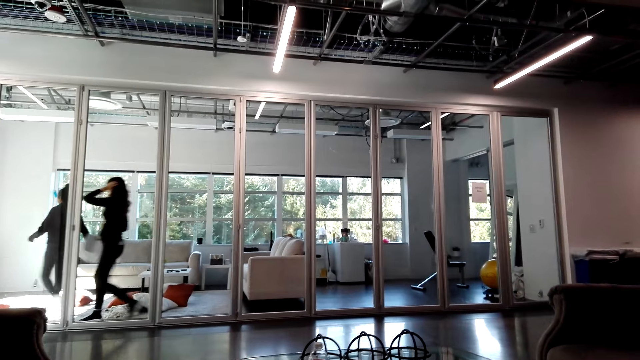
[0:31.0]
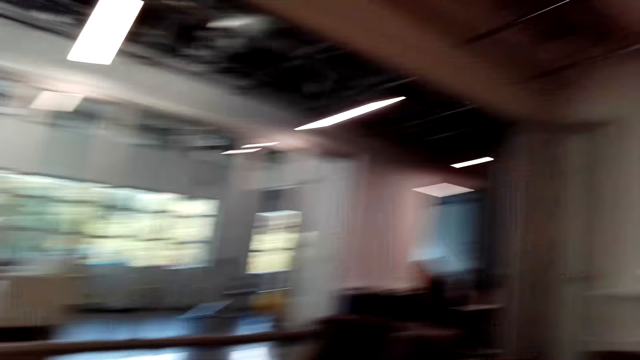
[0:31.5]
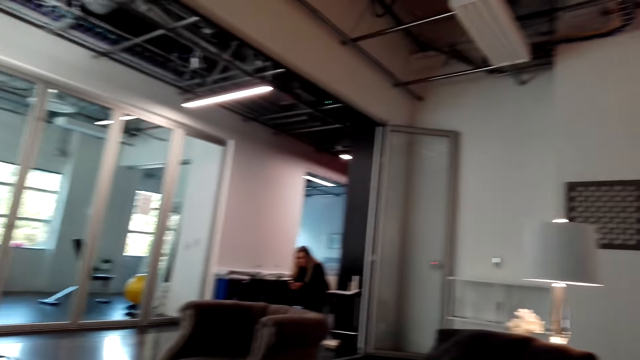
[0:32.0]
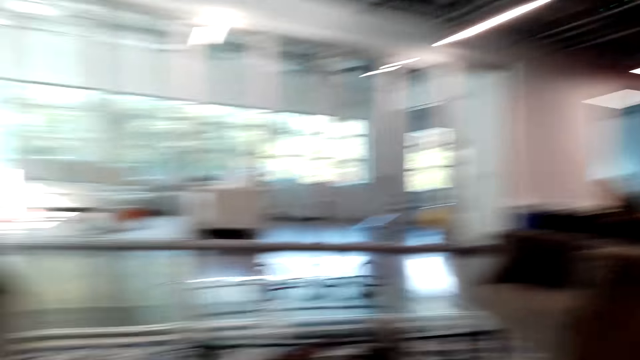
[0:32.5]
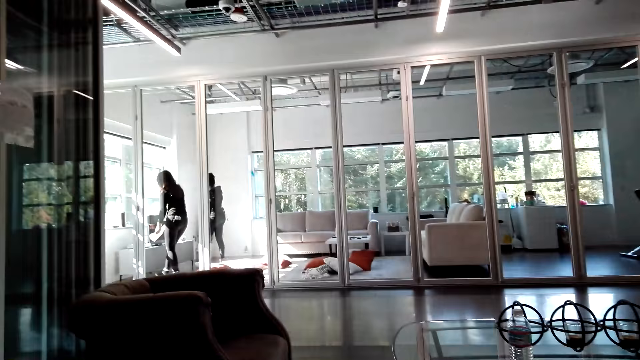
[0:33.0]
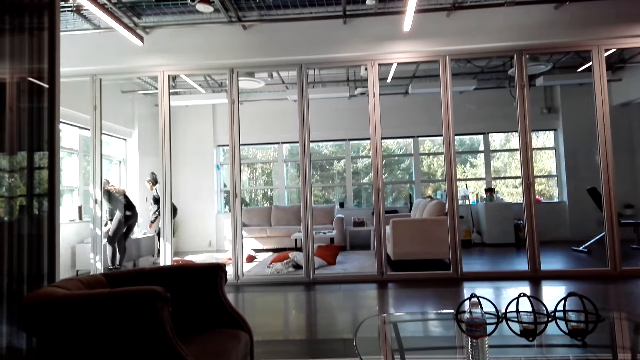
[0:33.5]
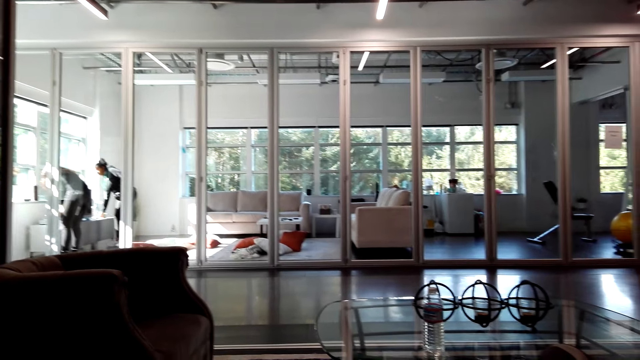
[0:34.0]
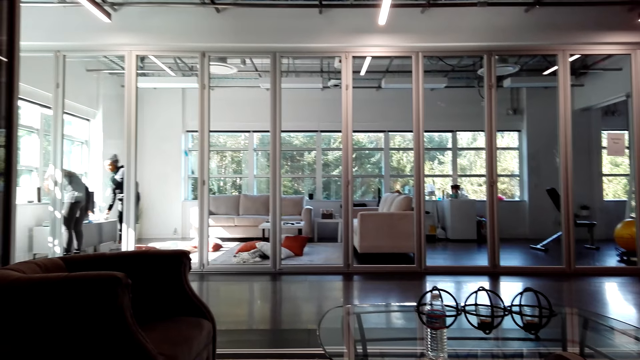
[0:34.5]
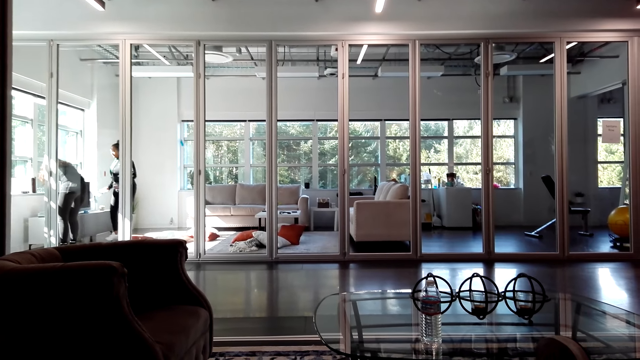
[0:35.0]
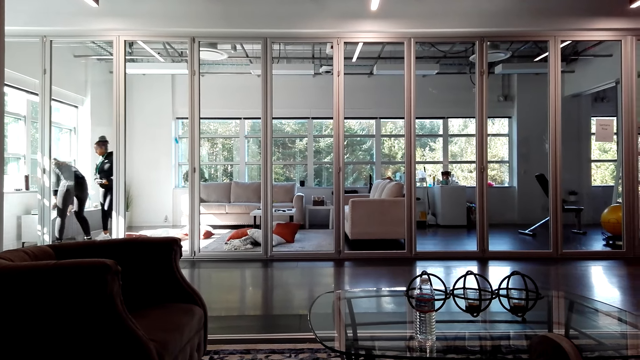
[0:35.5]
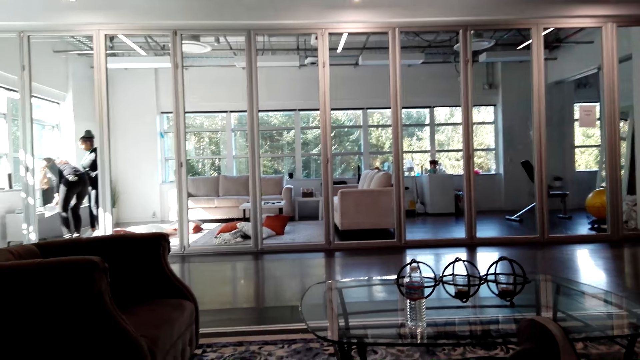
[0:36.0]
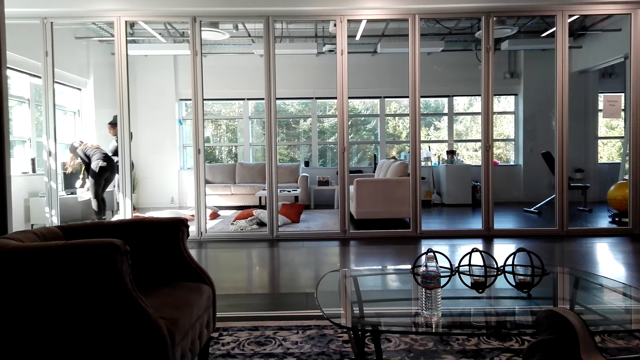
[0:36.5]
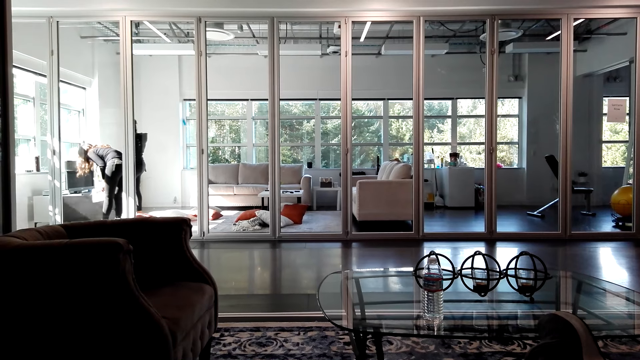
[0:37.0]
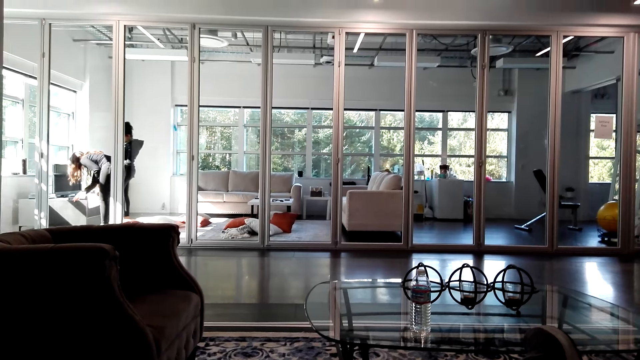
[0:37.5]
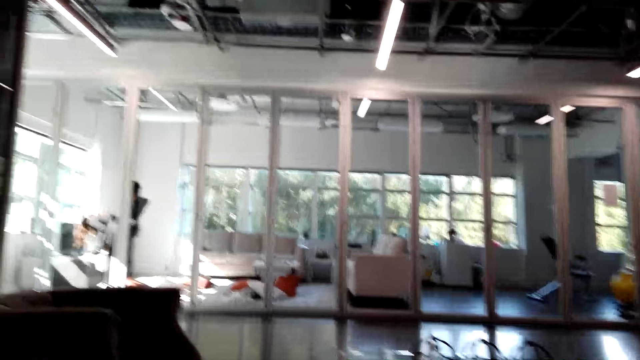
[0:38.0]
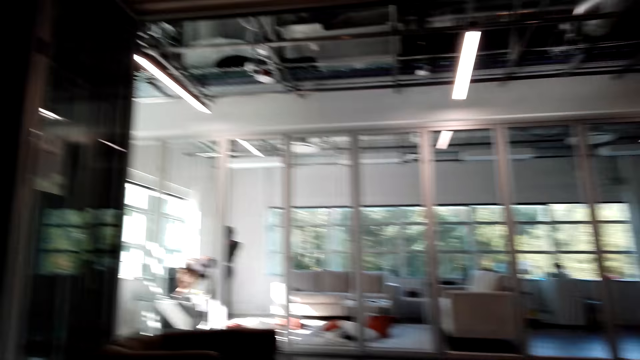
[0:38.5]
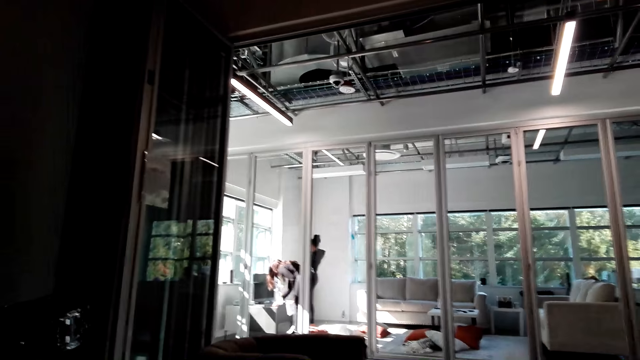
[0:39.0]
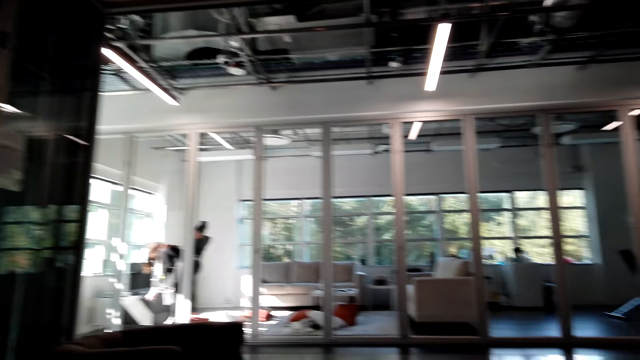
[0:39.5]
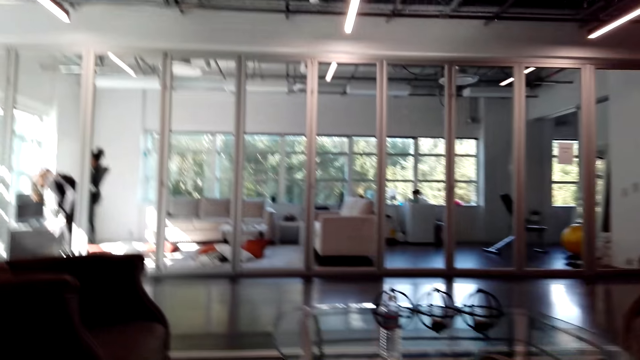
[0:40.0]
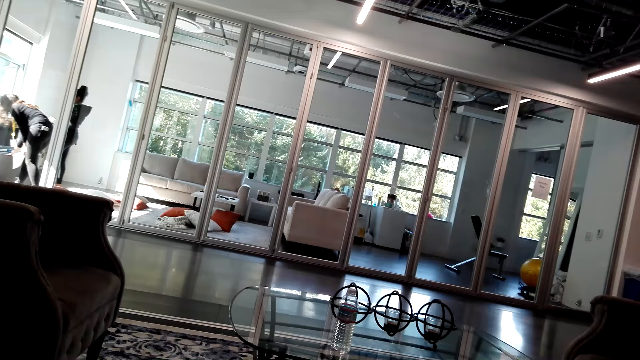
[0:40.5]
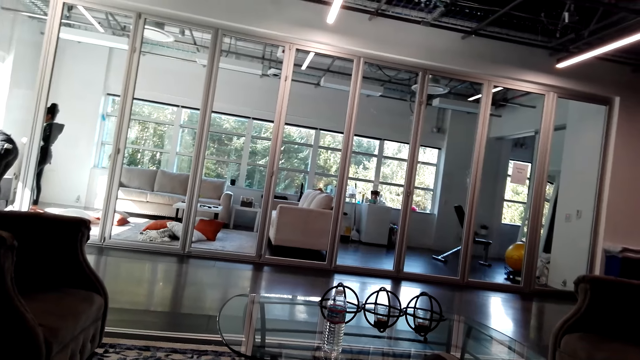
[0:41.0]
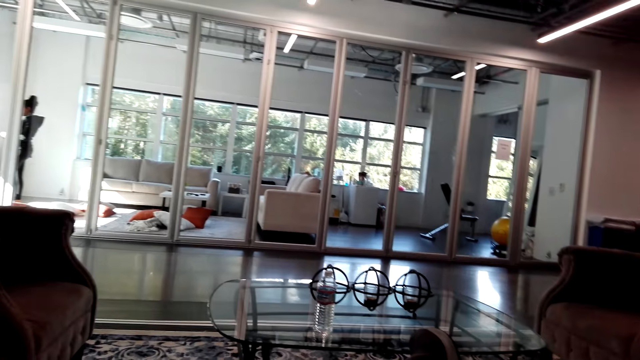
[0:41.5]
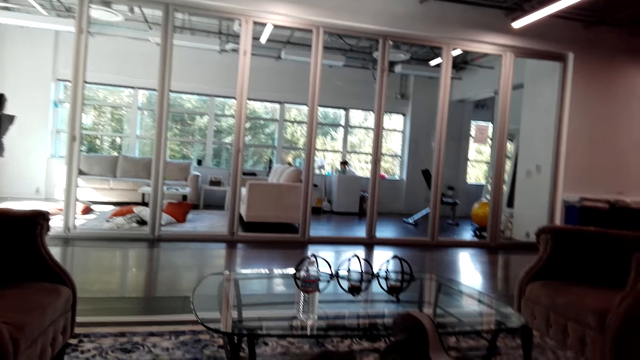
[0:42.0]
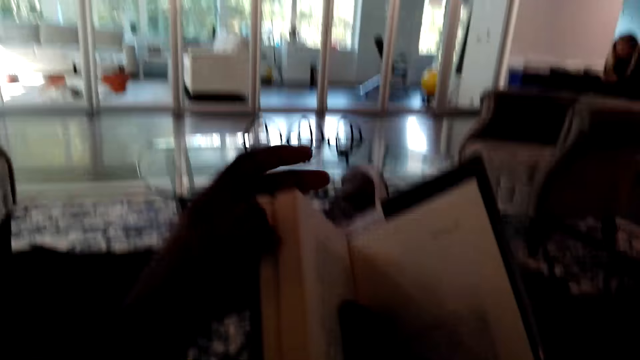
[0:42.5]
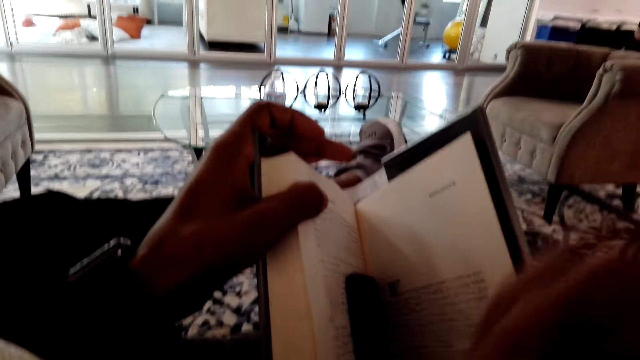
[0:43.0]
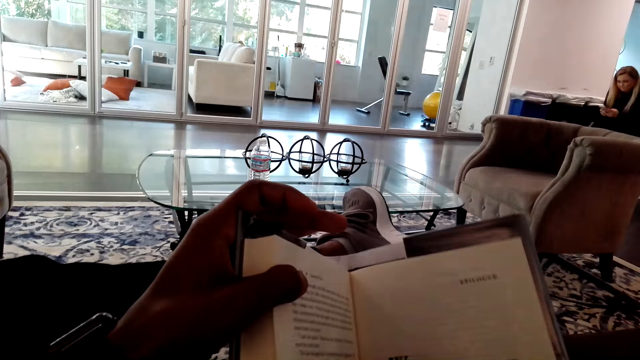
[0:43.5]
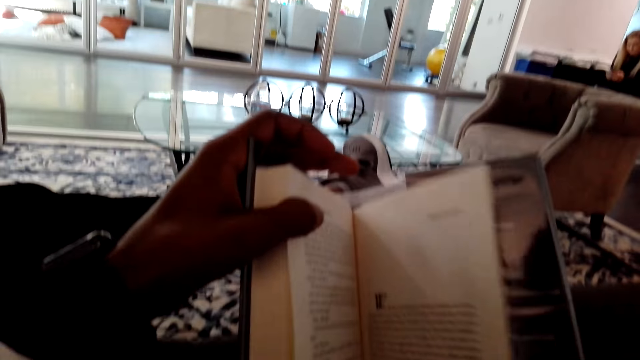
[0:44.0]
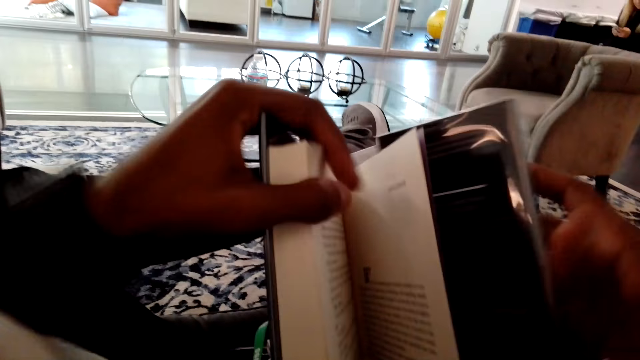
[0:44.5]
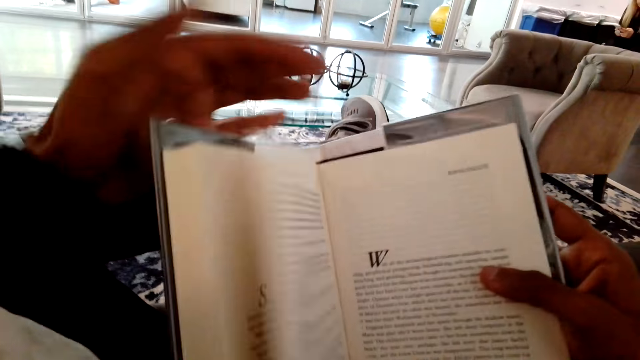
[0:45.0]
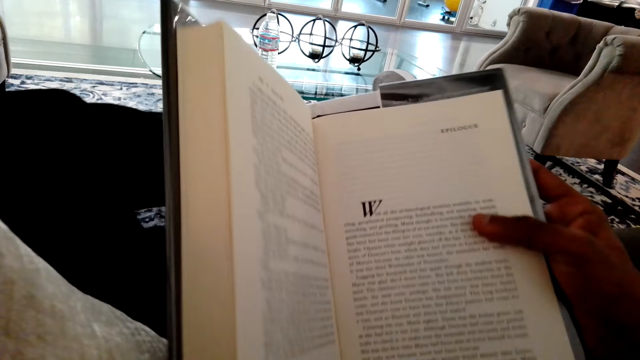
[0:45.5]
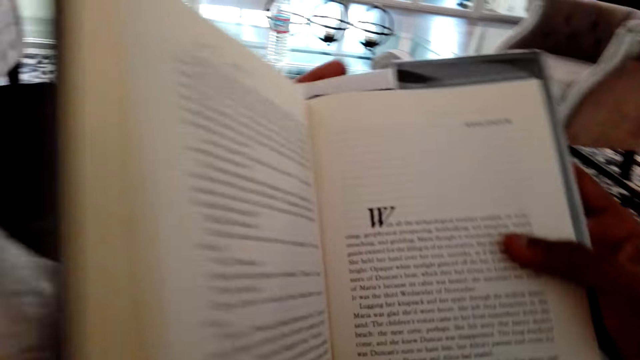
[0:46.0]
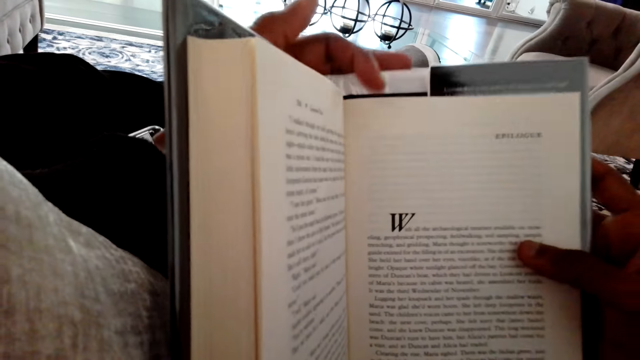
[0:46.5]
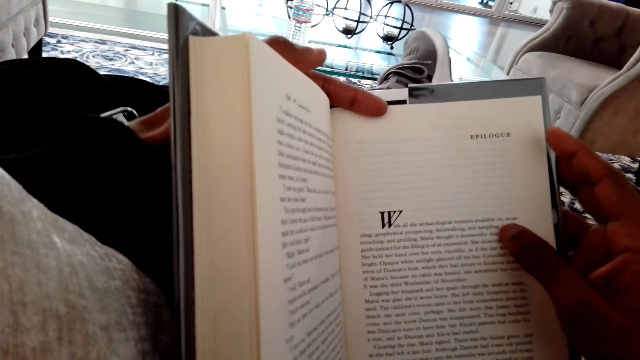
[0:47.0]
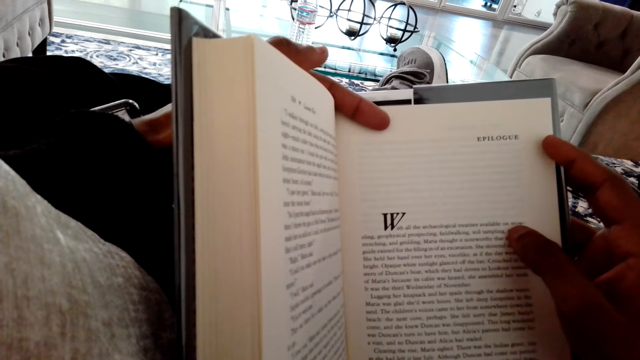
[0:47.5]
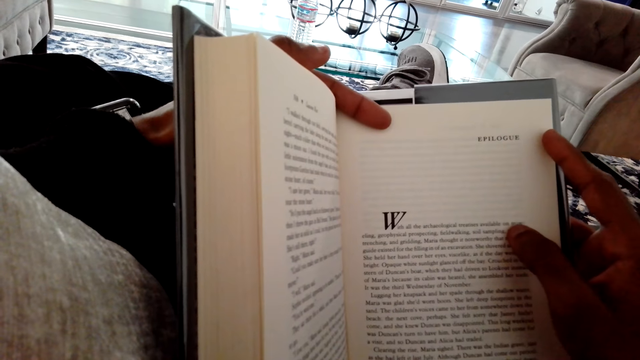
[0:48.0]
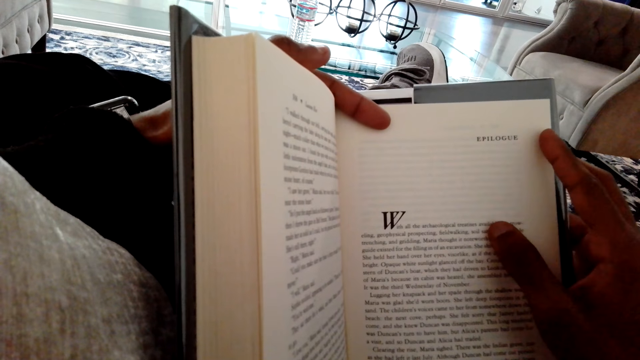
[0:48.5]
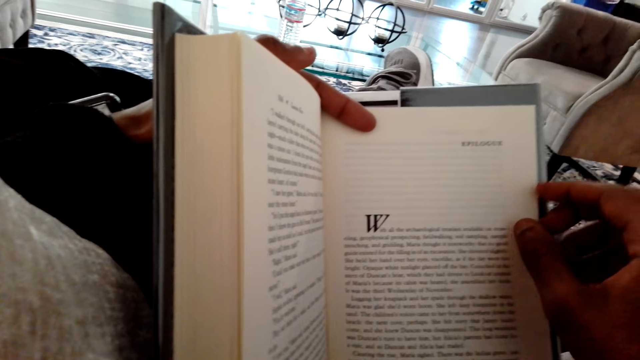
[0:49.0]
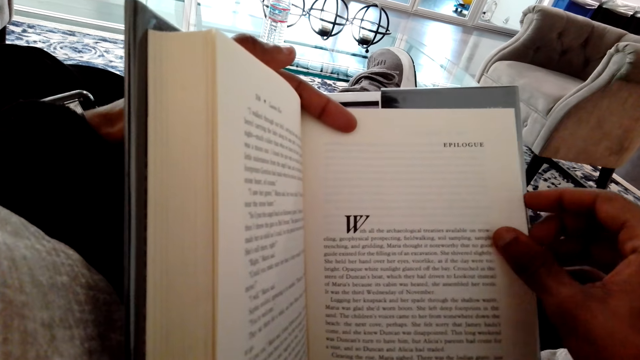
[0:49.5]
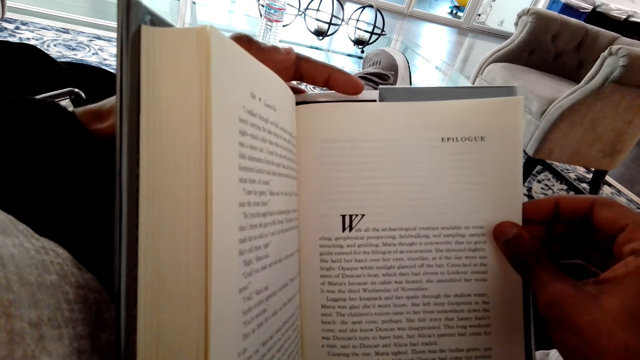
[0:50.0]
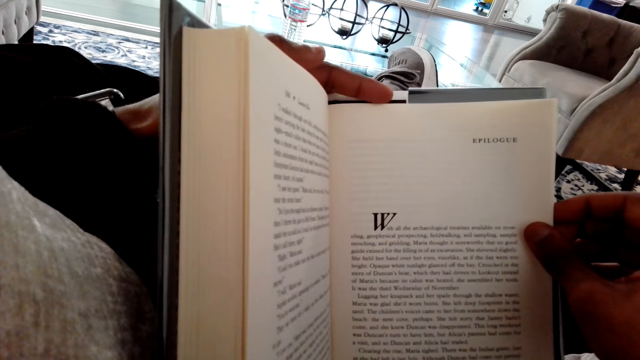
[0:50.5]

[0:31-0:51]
The camera wearer looks around. A person bends in the other room. Another person bends in the other room. The second person stands up. The first person looks for something in a cupboard. The camera wearer opens the novel. They take a phone in the novel. They read the novel.
